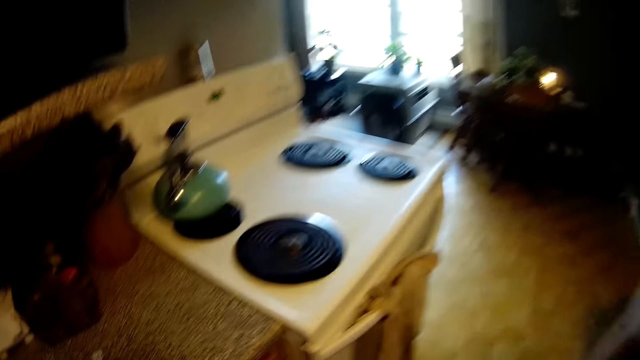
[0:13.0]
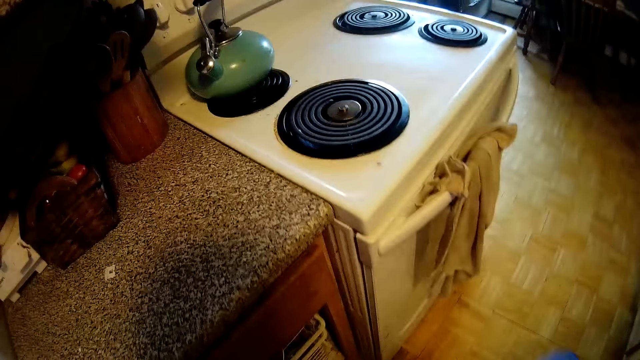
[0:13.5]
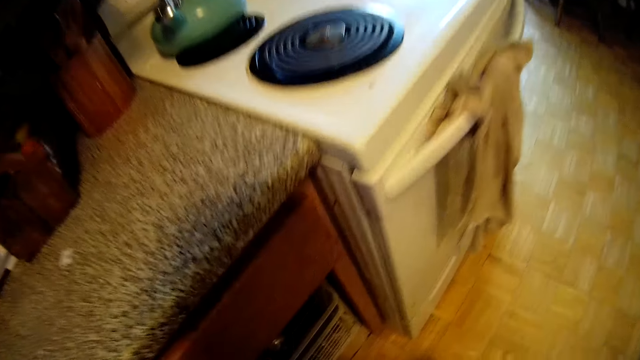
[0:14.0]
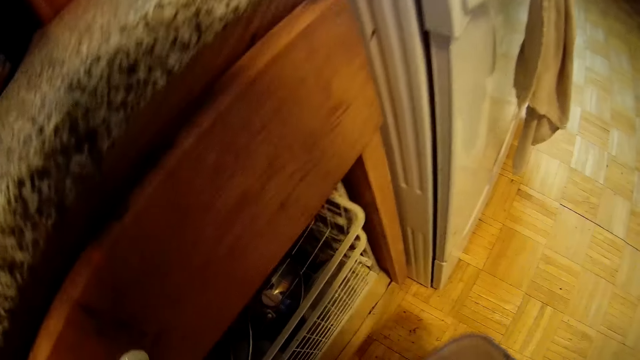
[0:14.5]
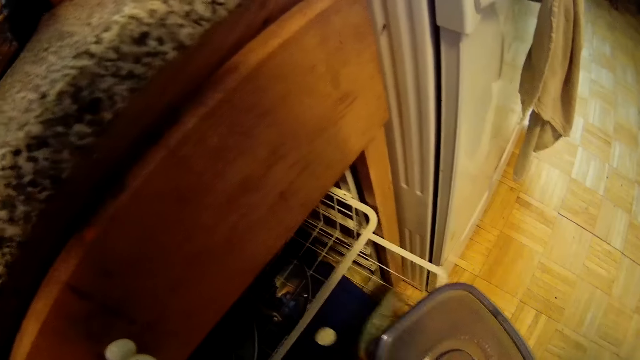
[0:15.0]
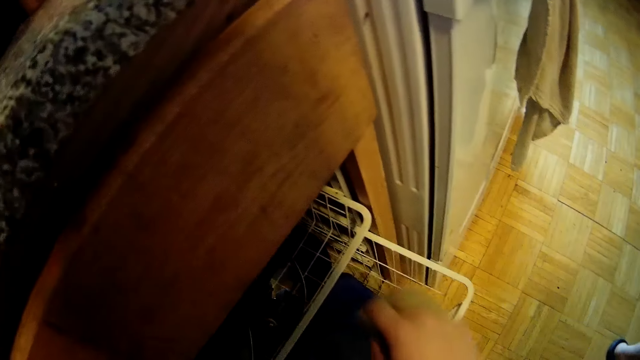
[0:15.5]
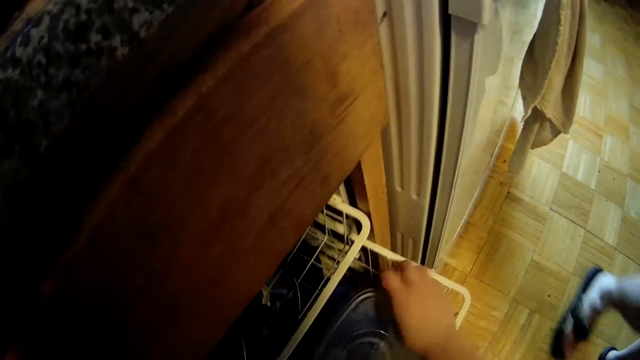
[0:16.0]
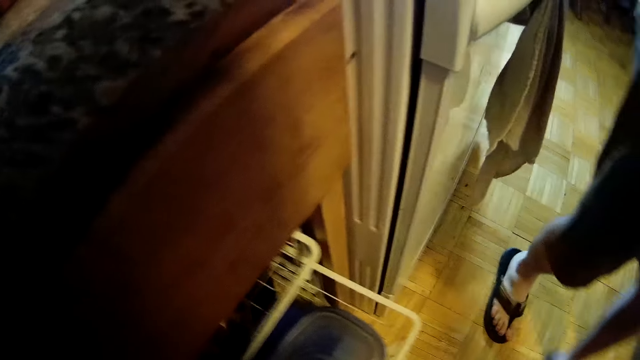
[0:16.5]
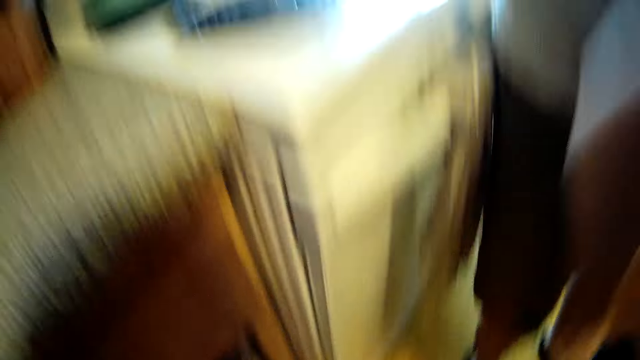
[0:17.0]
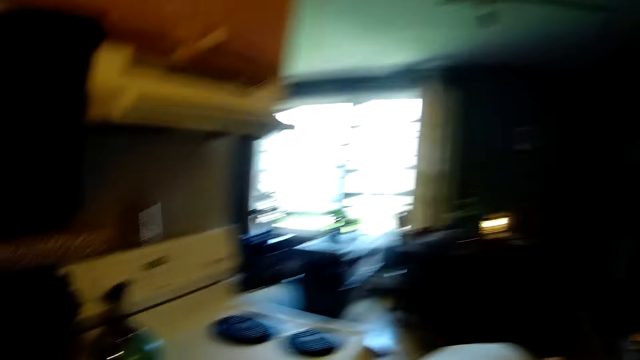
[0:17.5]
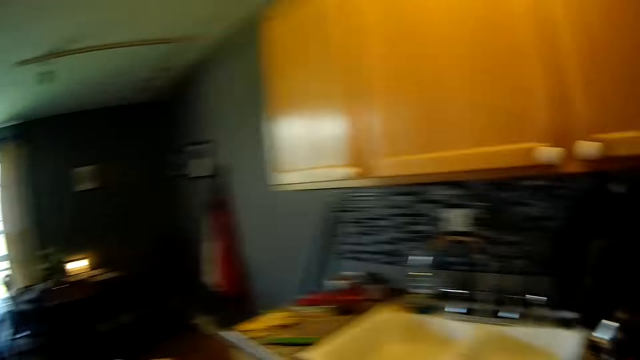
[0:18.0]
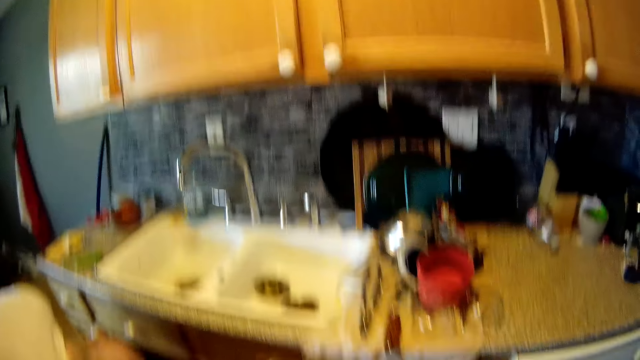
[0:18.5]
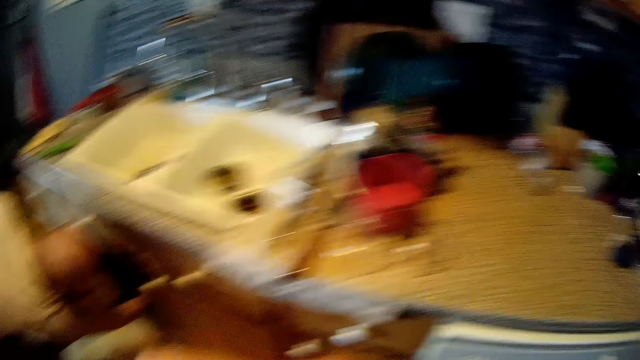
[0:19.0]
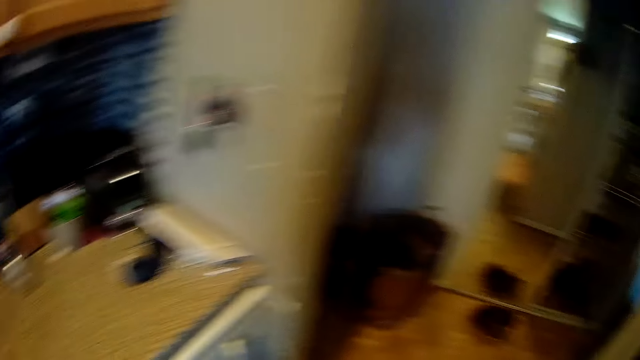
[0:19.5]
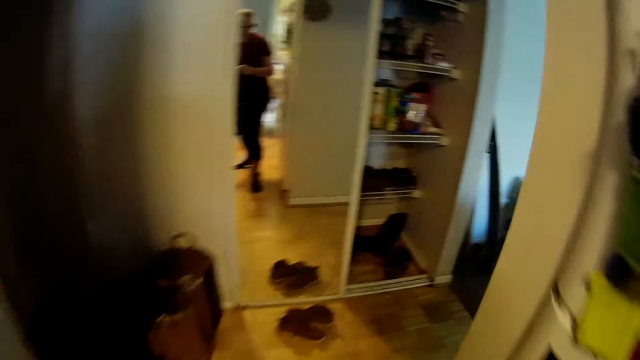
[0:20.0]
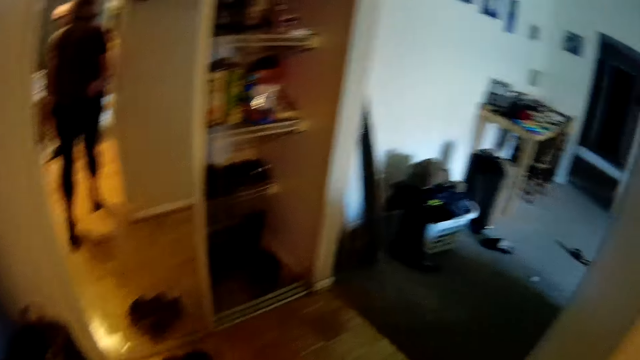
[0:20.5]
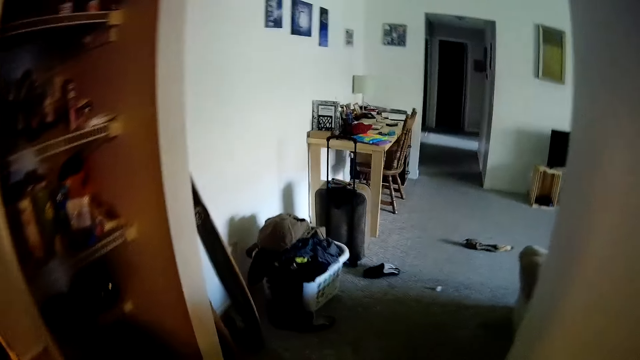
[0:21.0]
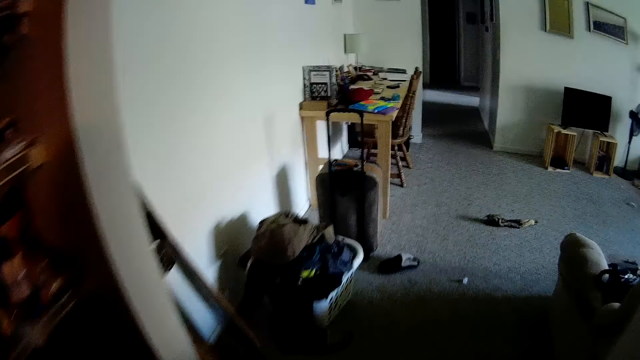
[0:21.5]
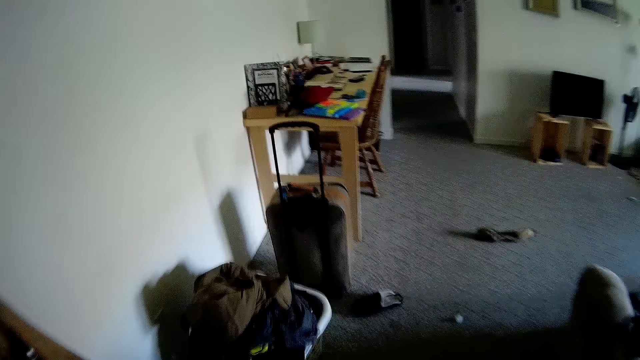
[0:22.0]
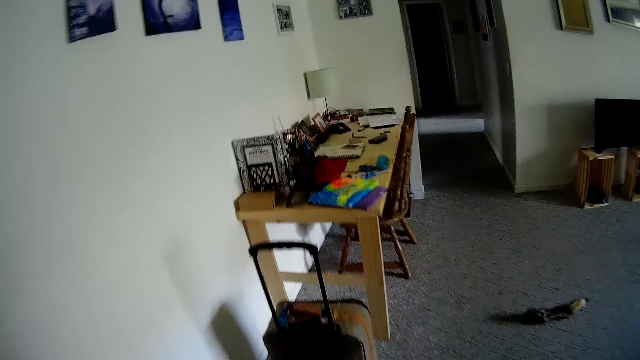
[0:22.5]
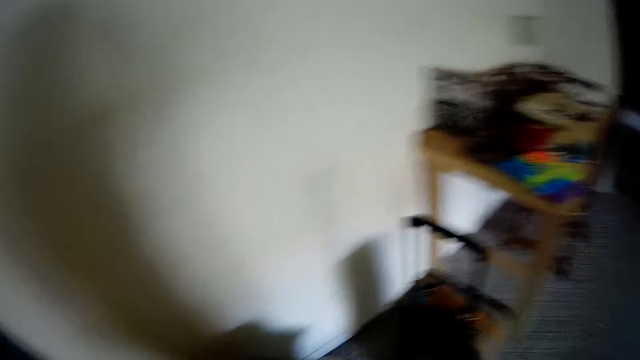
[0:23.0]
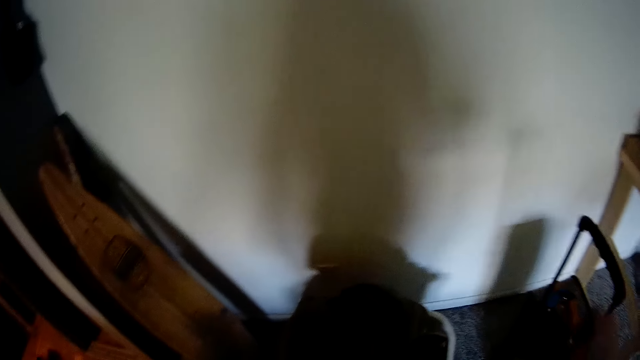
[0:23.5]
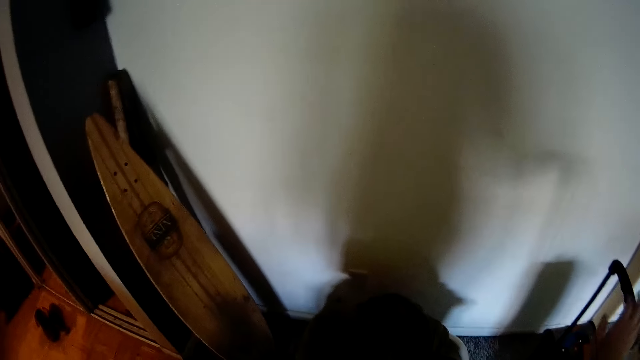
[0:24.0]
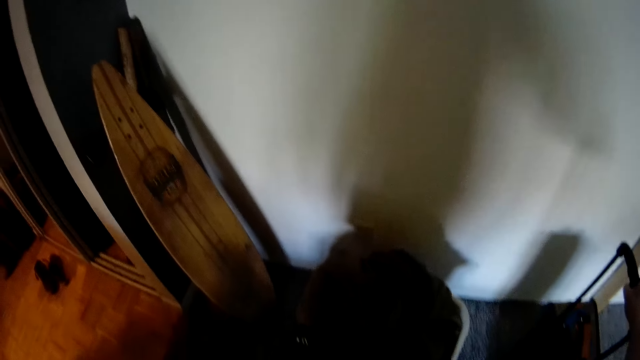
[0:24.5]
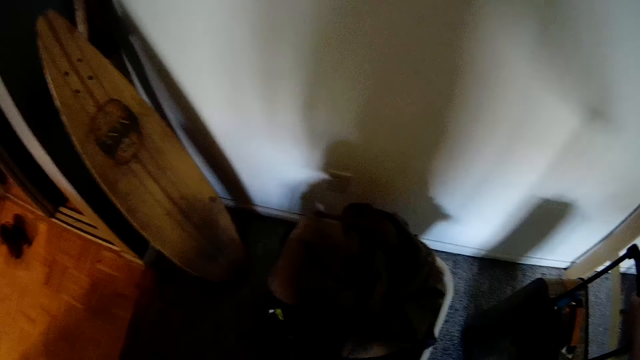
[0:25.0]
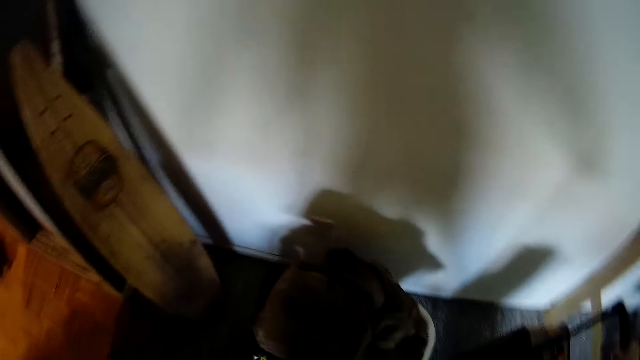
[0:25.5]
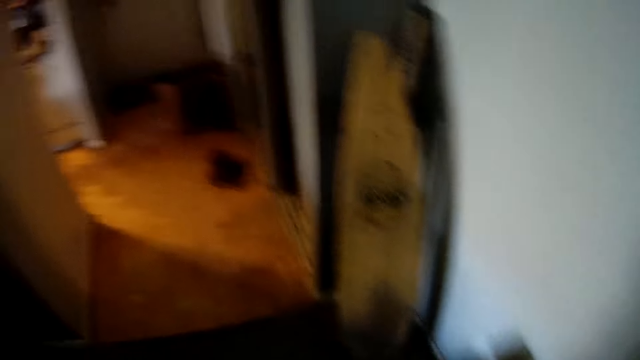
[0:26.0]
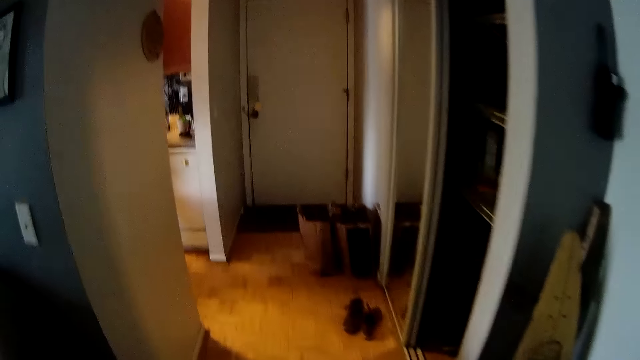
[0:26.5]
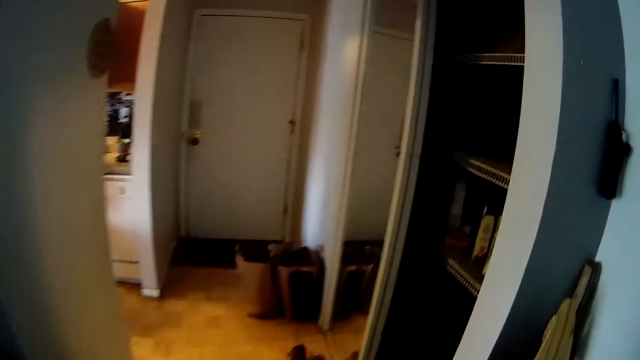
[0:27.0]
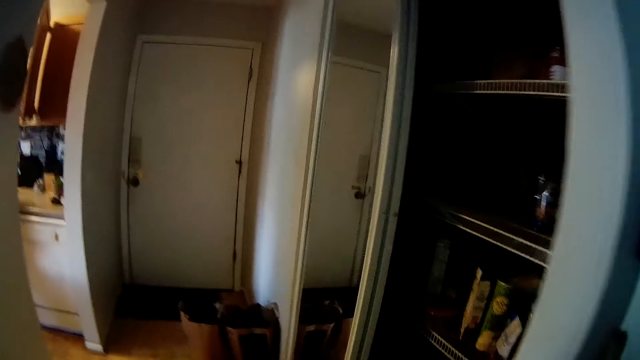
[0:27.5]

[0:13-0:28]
The camera wearer pulls out an aluminium basket inside a kitchen cabinet compartment under the counter with her left hand. She drops the plate in her right hand inside the aluminium basket. She pushes in the aluminium basket into the compartment with her hand. She walks into a sitting room. She rolls a suitcase on the floor with her right hand.

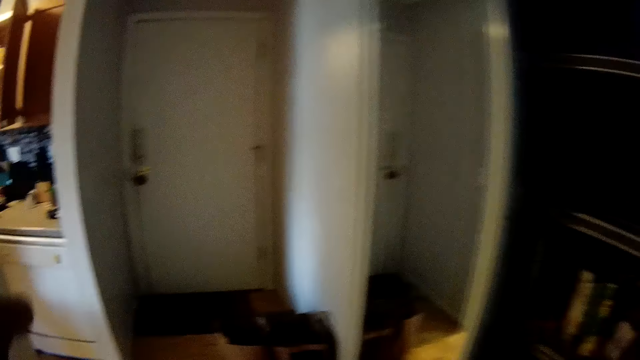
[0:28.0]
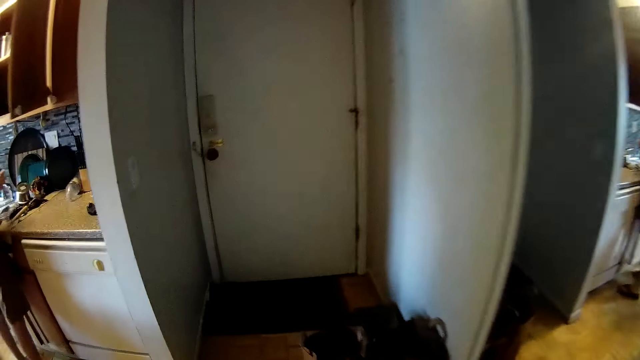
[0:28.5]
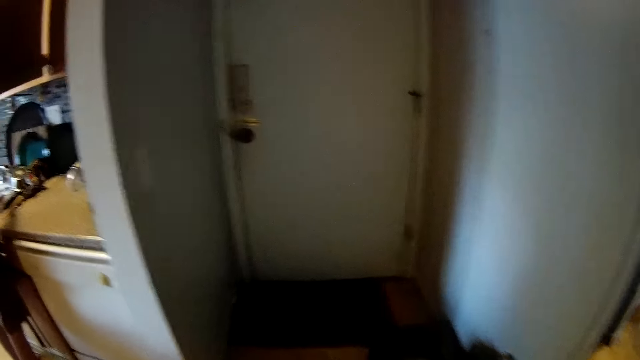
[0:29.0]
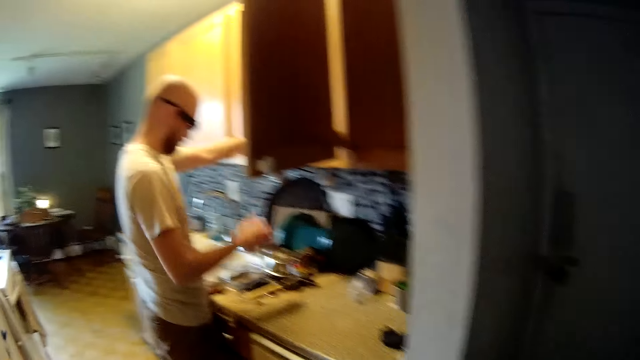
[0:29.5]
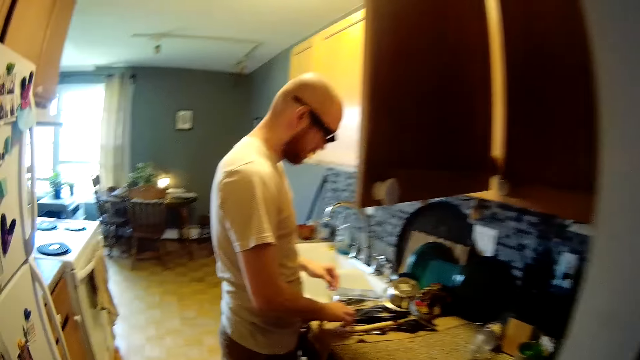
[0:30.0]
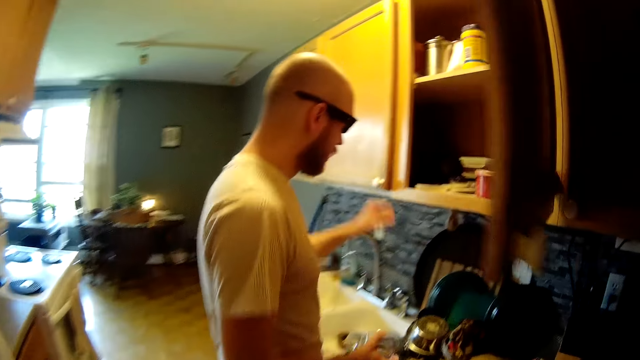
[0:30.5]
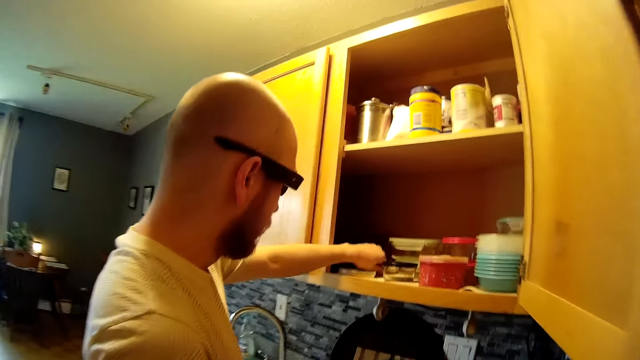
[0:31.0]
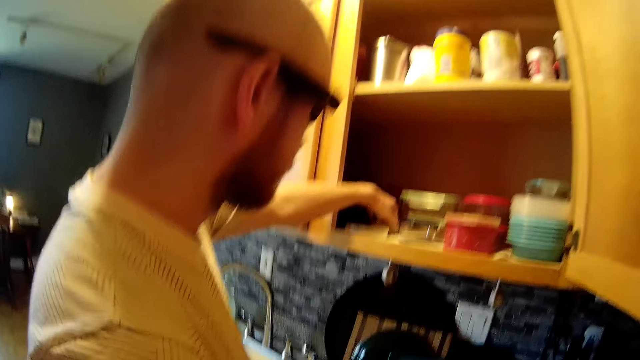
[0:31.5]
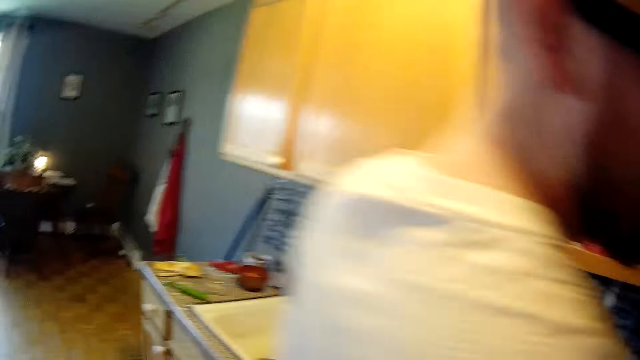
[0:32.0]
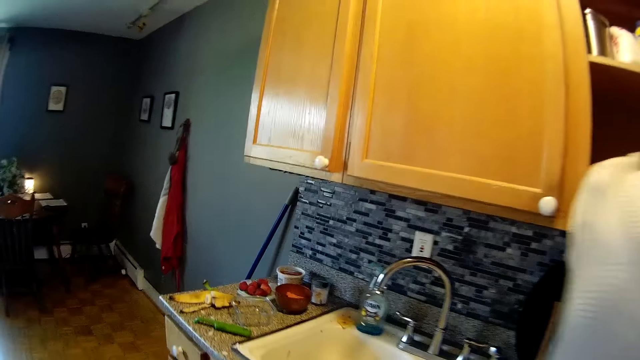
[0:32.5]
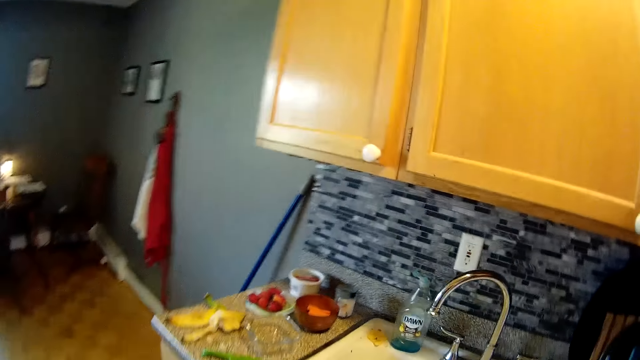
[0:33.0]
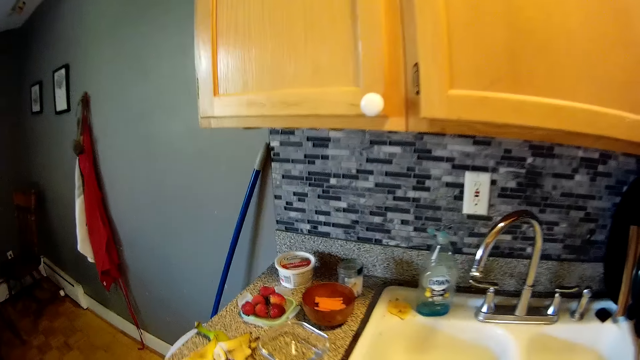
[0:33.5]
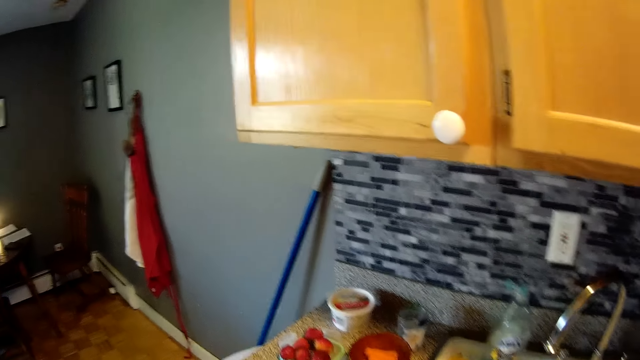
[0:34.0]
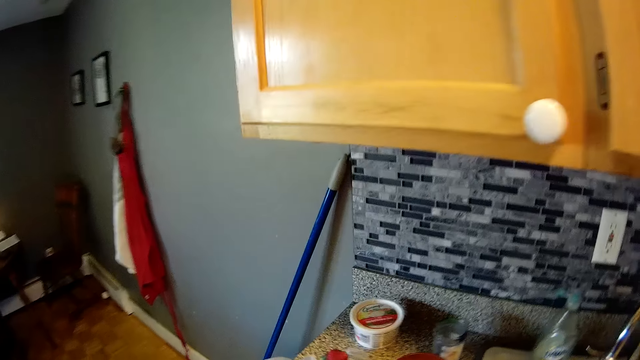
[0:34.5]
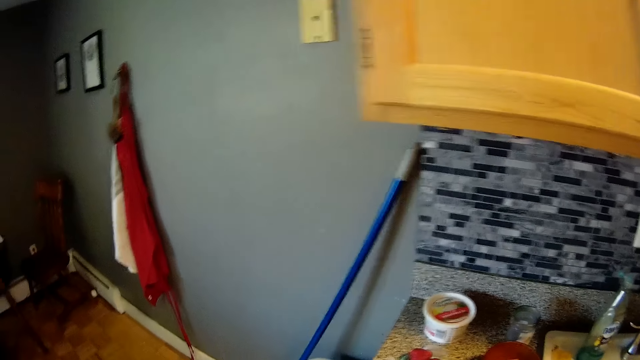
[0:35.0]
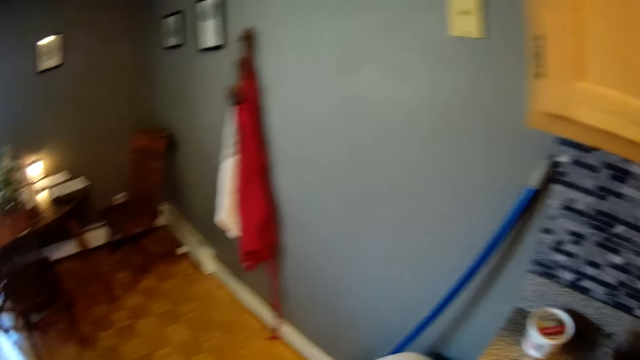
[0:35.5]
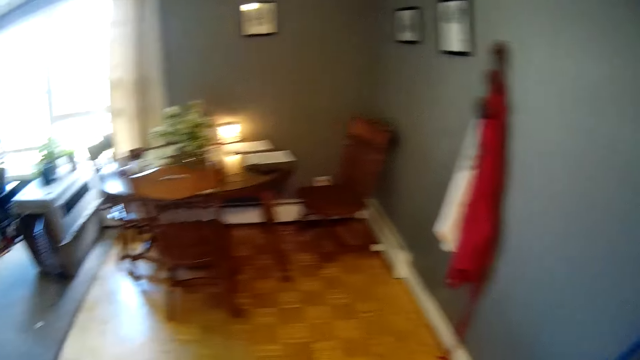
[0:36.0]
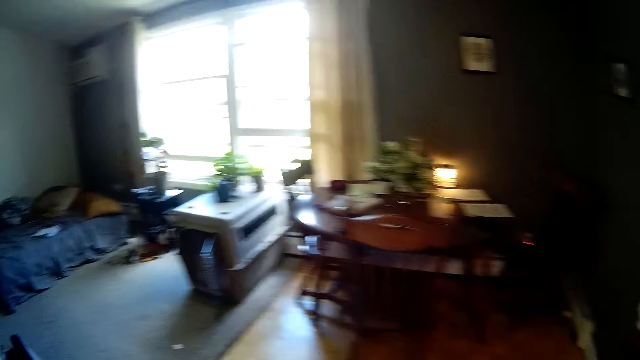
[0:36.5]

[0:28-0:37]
The man picks a bowl plate from a kitchen countertop with his right hand. He touches a plate lid inside a kitchen cabinet with his left hand.
